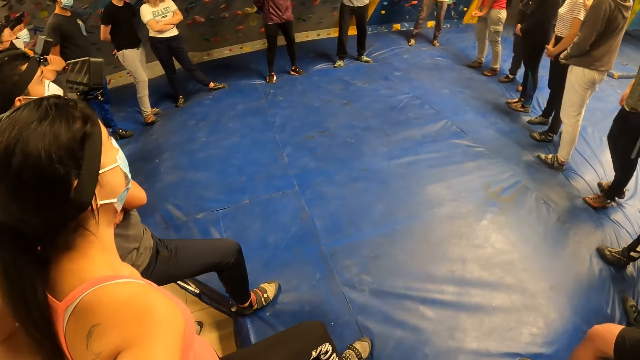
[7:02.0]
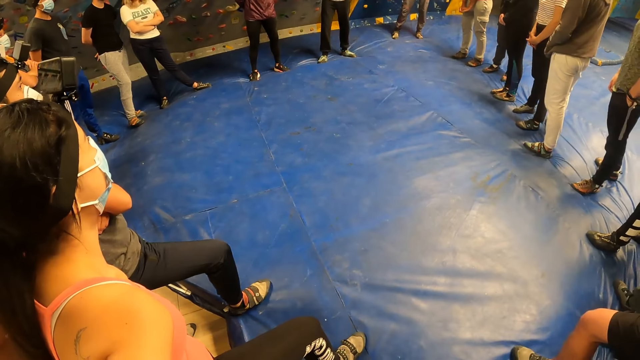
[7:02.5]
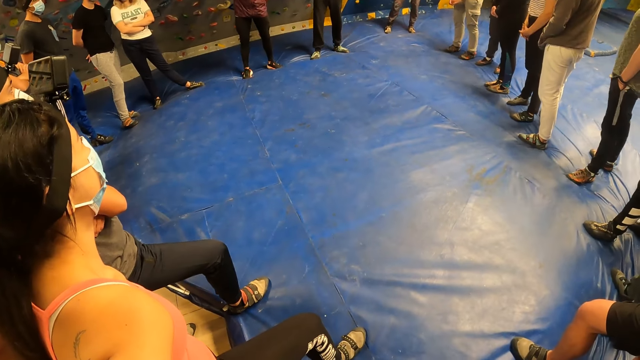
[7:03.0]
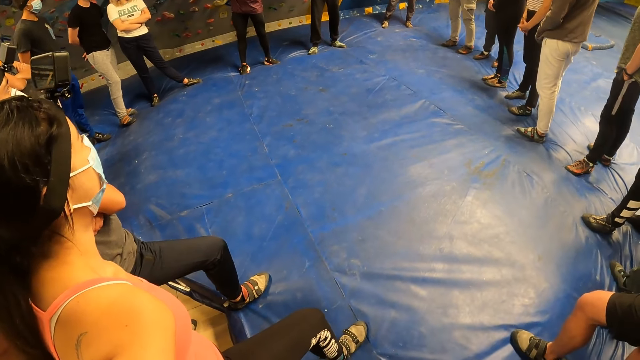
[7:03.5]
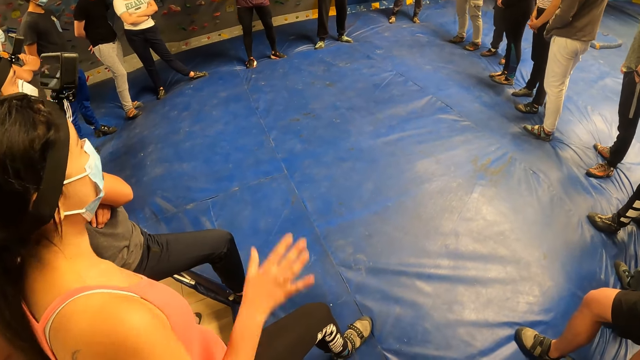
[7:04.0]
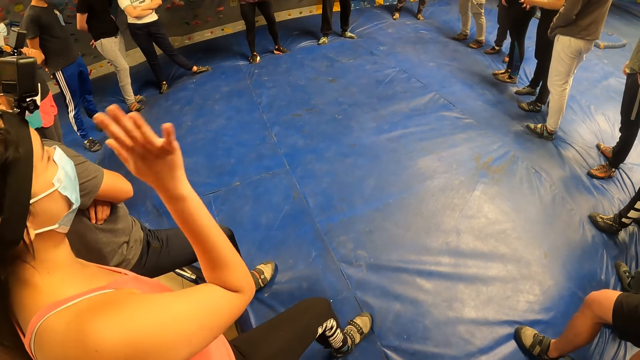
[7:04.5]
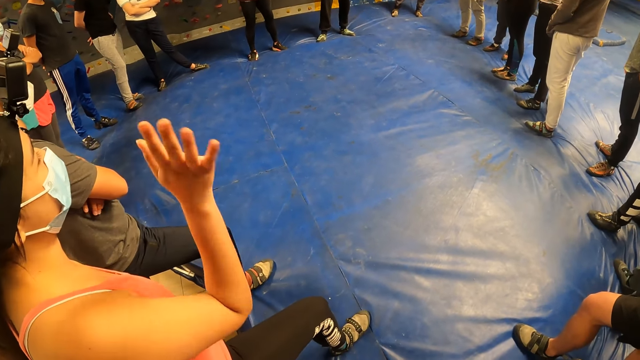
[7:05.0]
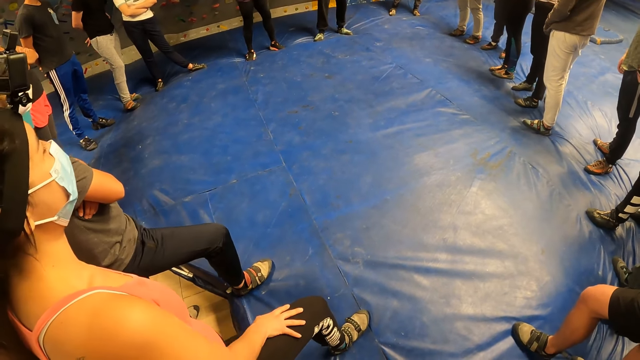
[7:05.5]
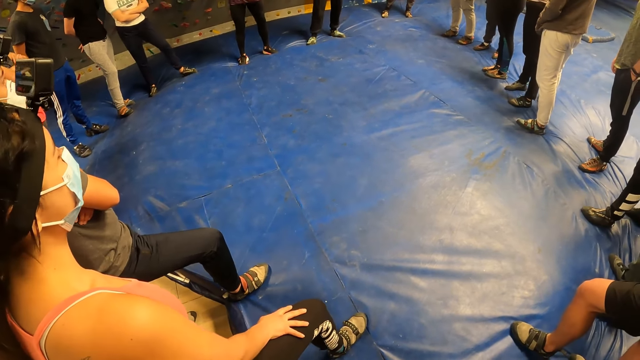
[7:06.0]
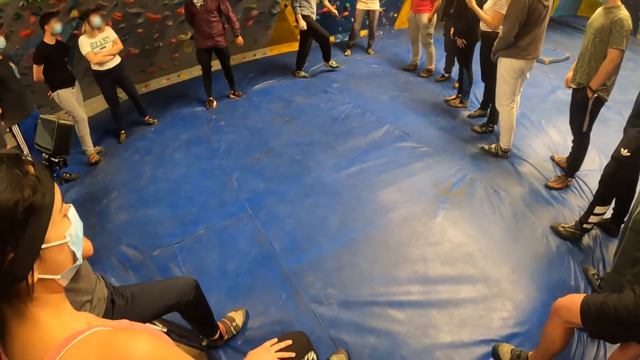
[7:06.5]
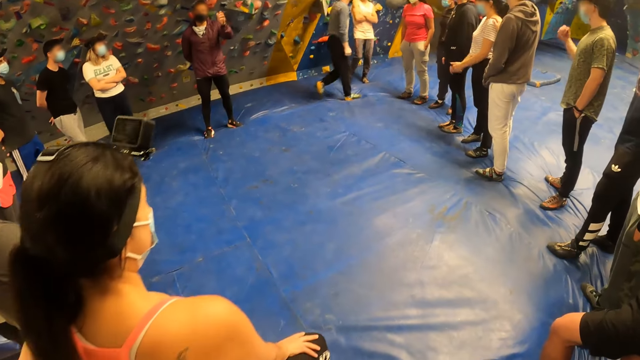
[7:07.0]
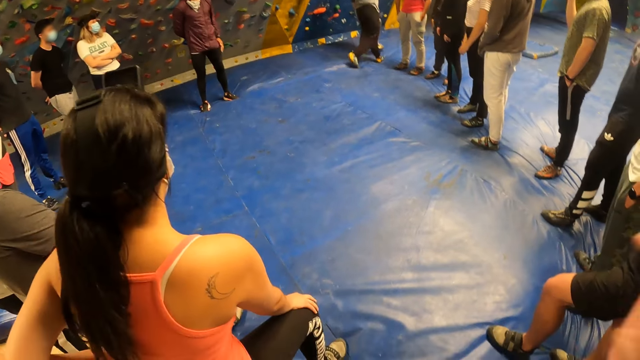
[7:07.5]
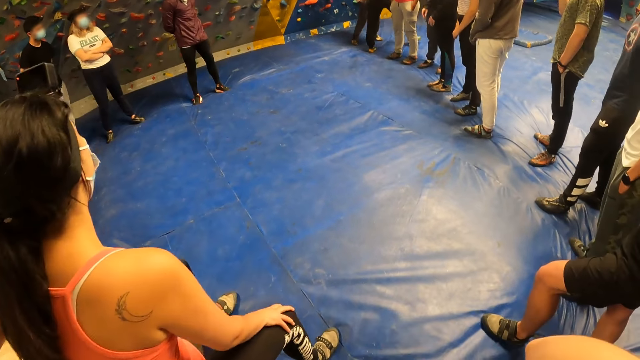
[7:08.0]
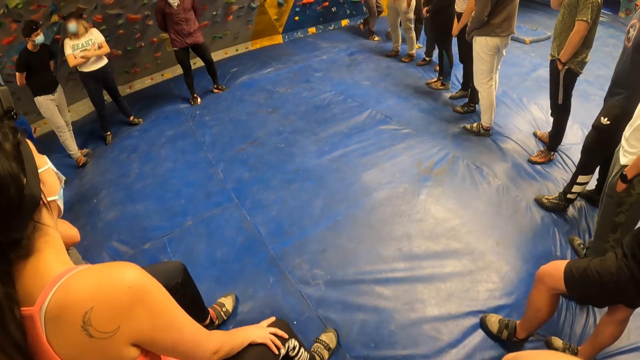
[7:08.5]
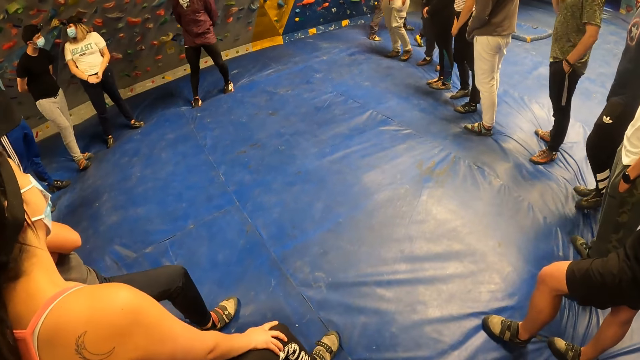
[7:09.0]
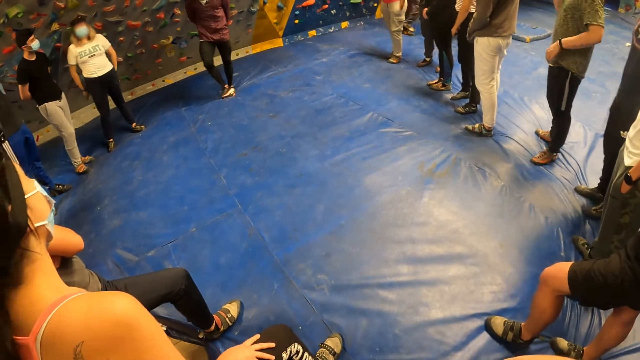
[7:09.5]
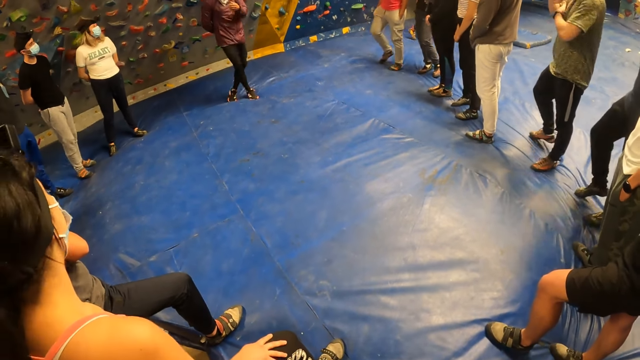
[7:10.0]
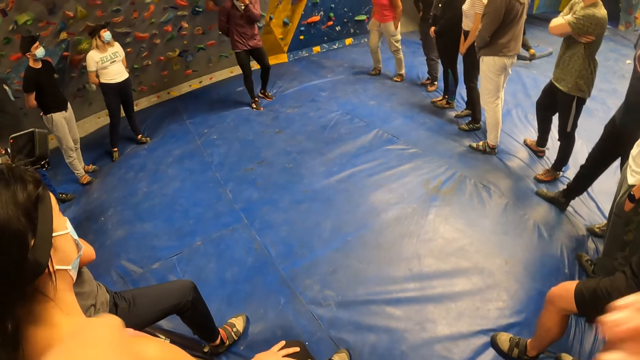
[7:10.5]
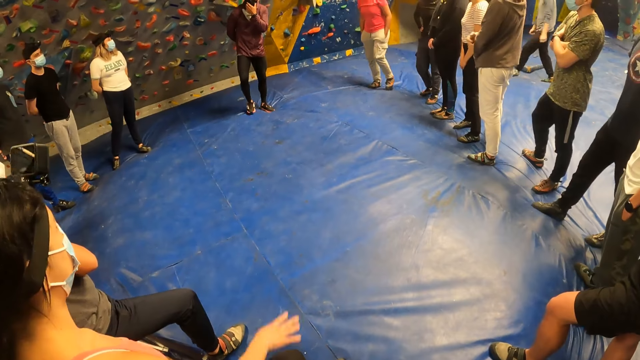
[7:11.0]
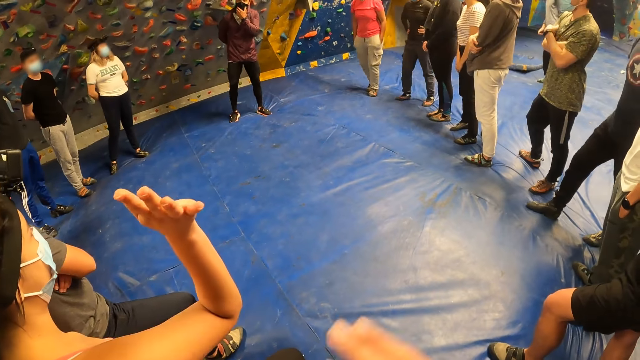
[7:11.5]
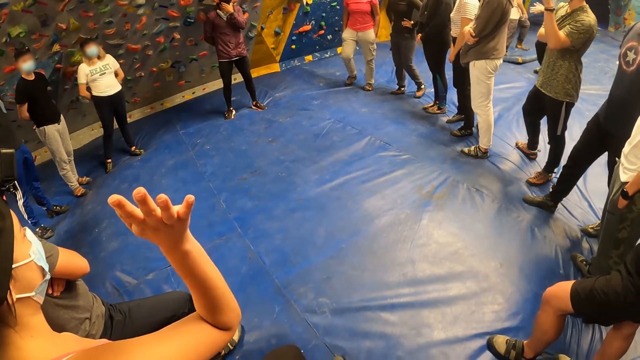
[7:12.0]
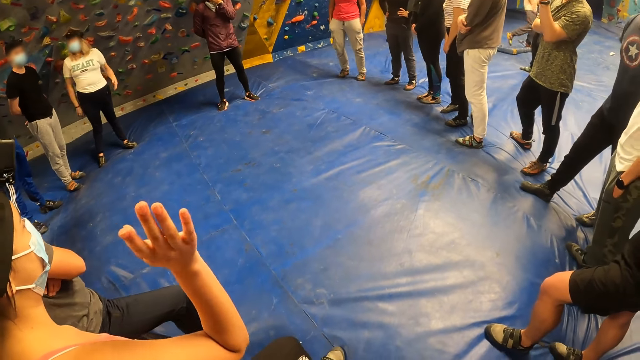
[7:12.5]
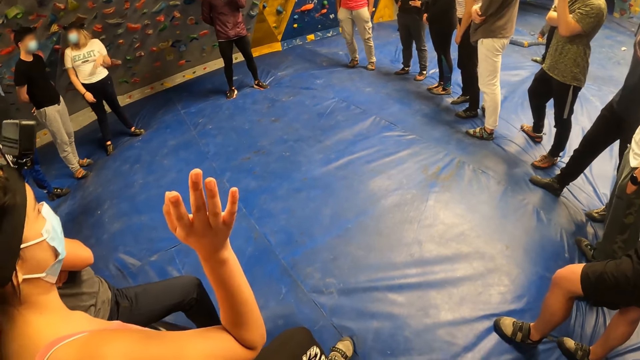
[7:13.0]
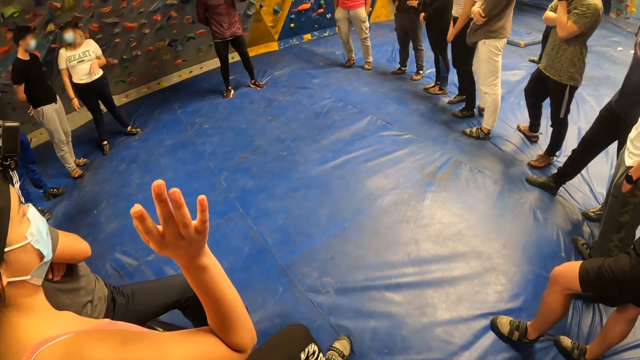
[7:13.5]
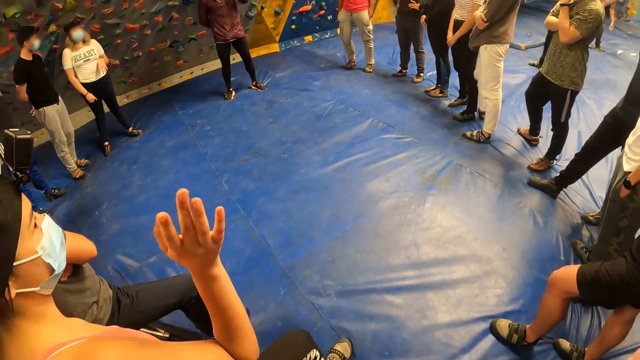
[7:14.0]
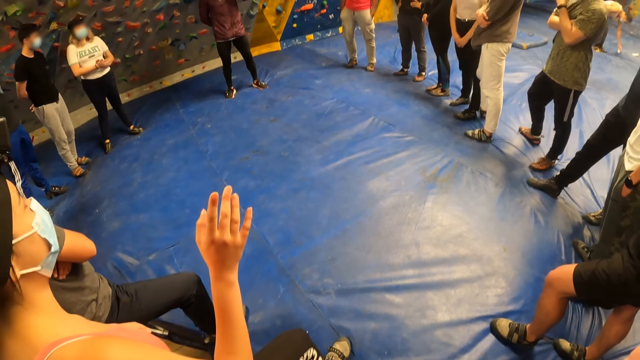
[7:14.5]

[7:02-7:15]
A person waves. Another person walks away. A man hits his left hand on his left leg and puts his left hand behind his back. The camera wearer looks around. The man removes his left hand from his back and adjusts a facemask on his face with his left hand. The first person raises a hand.

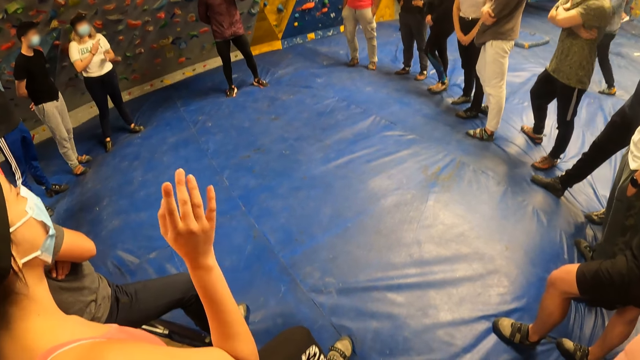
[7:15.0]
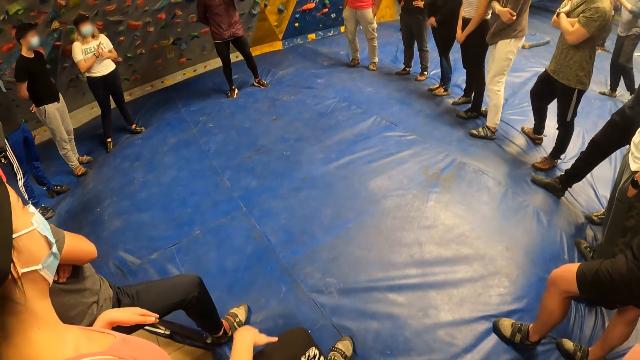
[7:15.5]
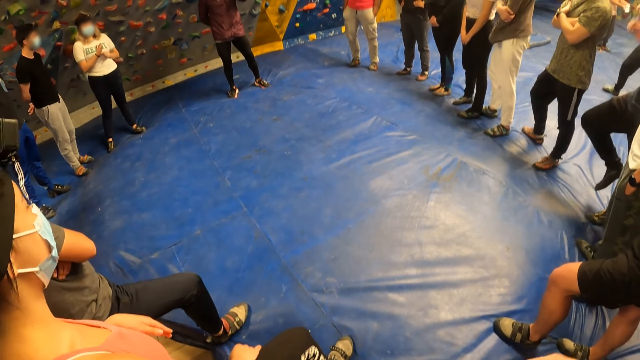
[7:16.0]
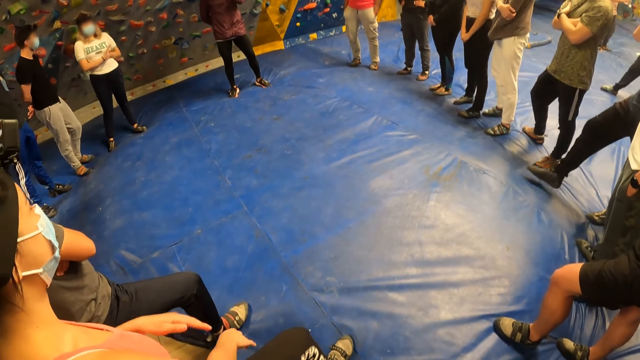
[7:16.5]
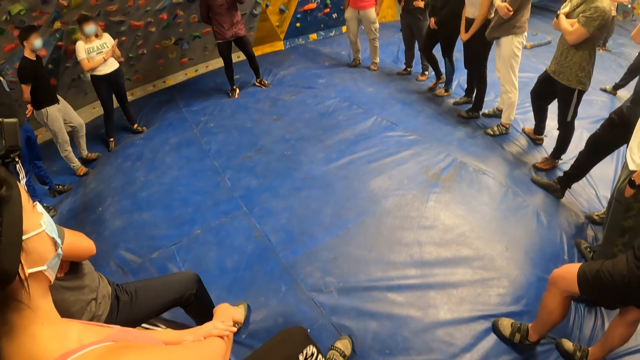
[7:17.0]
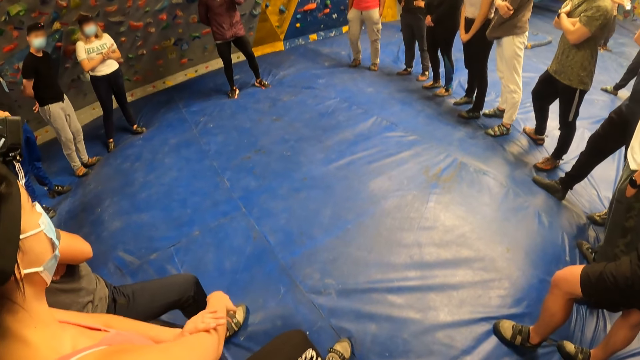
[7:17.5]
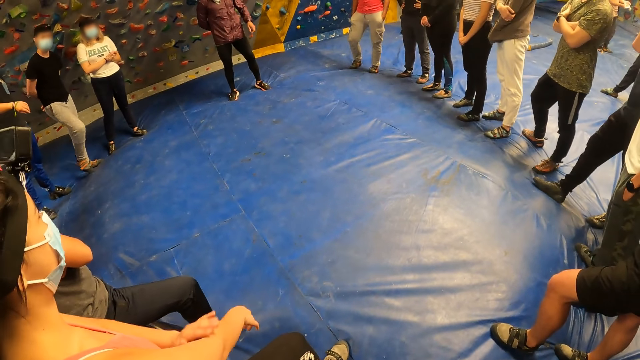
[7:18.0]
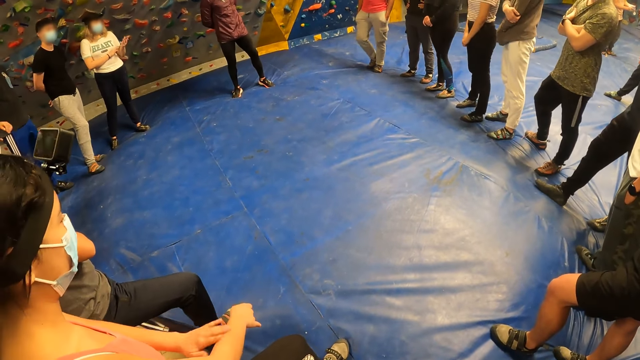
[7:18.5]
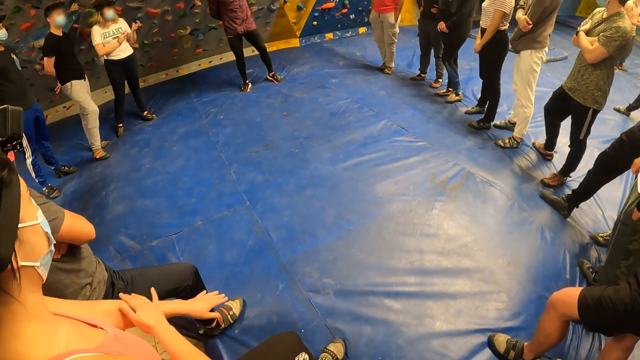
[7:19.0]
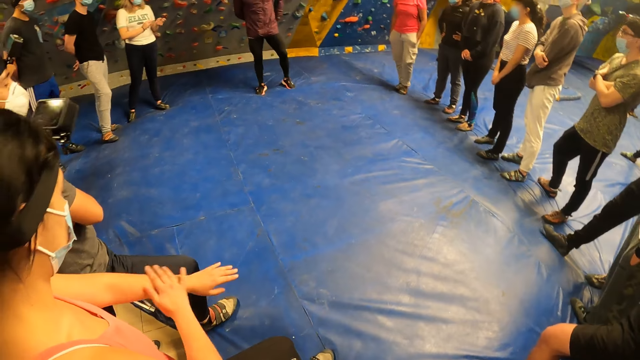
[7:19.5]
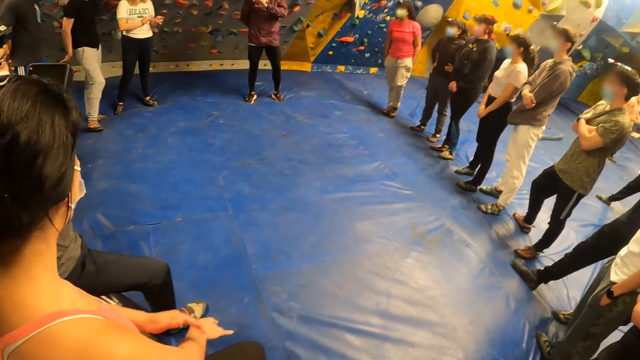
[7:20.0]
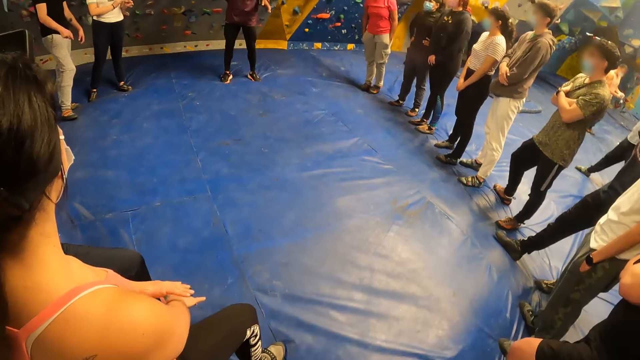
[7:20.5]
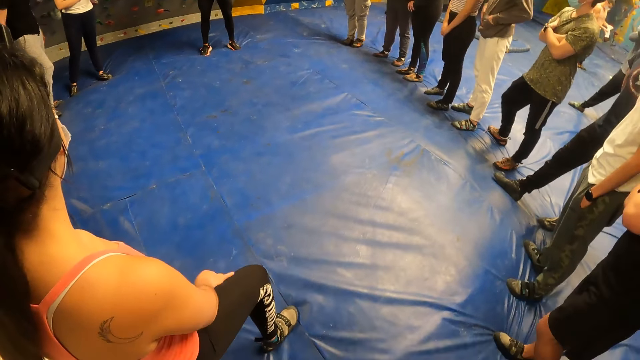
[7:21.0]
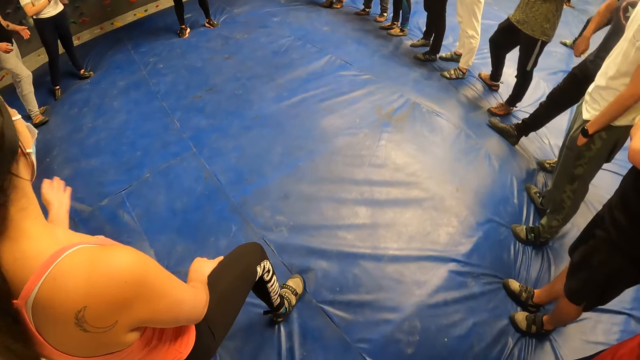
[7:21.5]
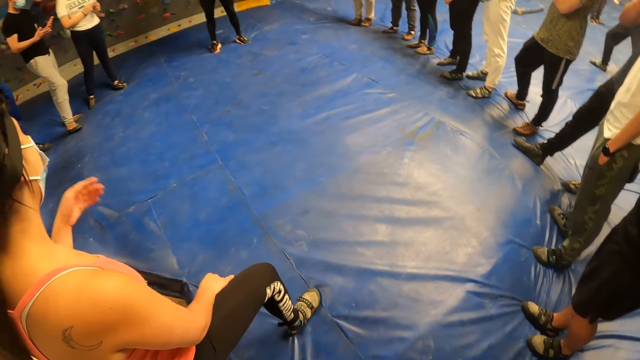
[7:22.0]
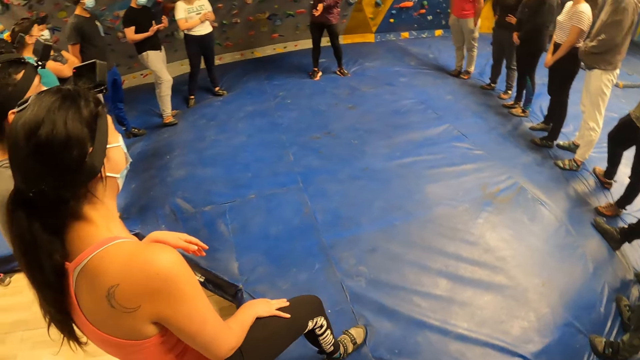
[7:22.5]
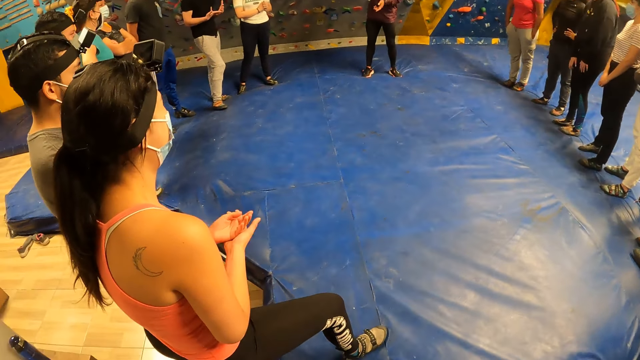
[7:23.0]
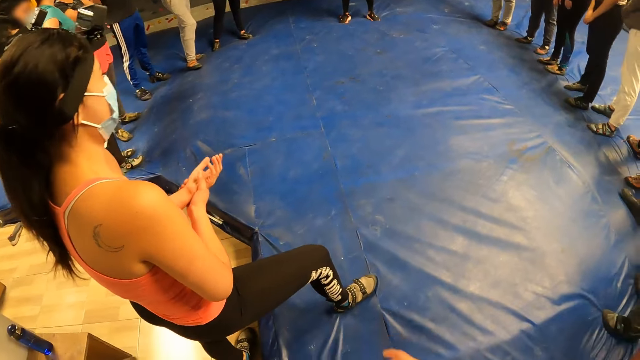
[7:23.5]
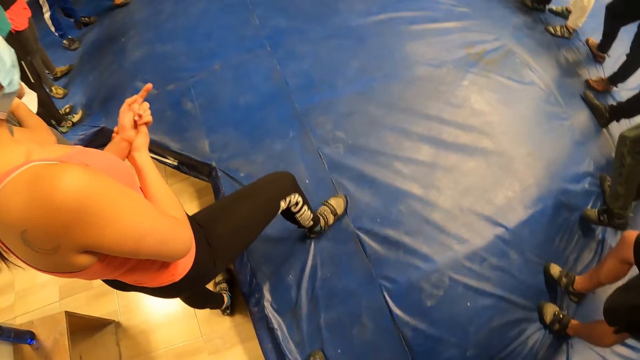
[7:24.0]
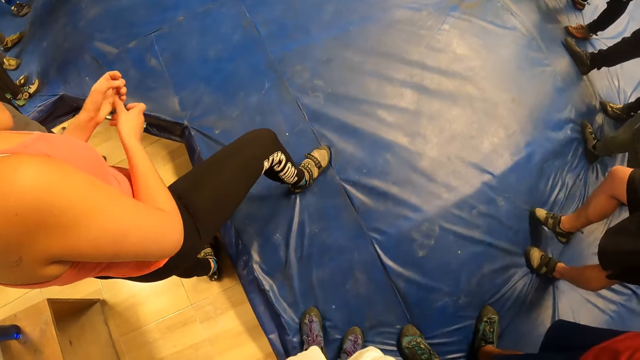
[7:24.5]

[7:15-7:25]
The man wipes the hands. The man removes his left hand from his face, puts his left hand behind his back and removes his left hand from his back.
